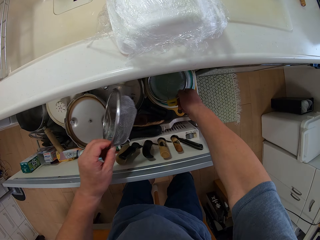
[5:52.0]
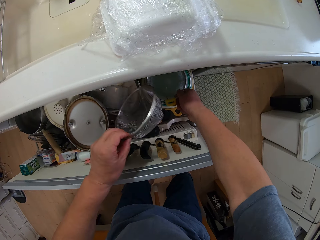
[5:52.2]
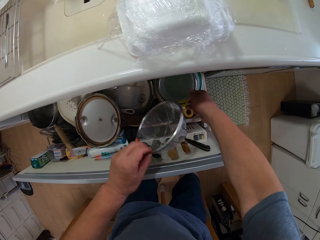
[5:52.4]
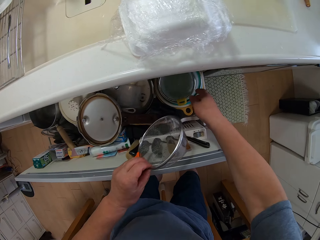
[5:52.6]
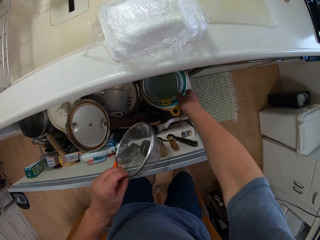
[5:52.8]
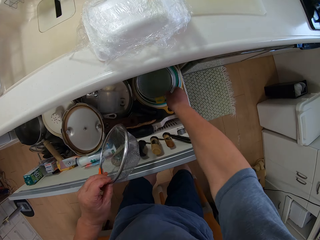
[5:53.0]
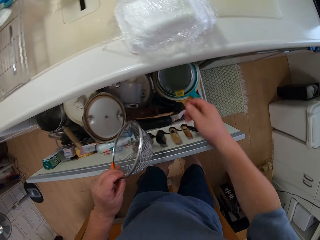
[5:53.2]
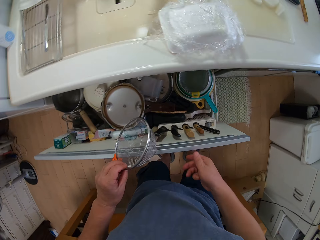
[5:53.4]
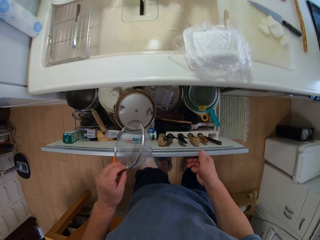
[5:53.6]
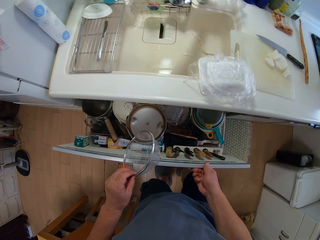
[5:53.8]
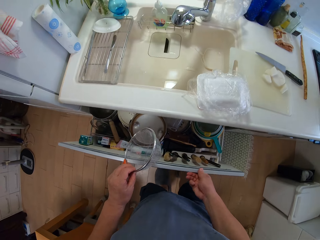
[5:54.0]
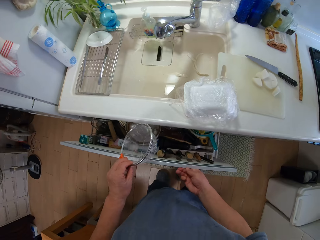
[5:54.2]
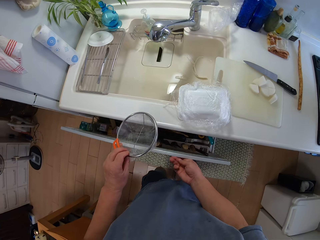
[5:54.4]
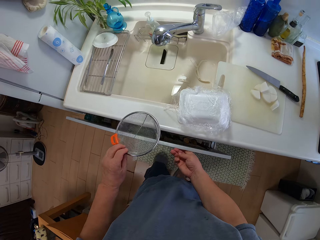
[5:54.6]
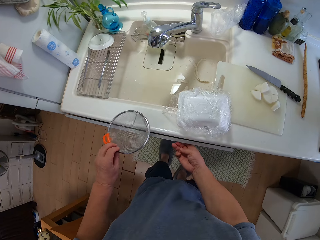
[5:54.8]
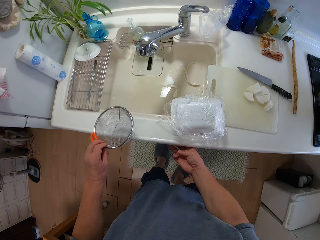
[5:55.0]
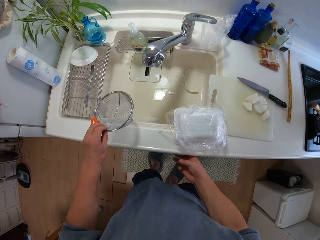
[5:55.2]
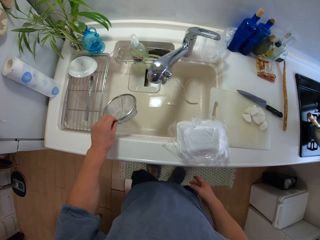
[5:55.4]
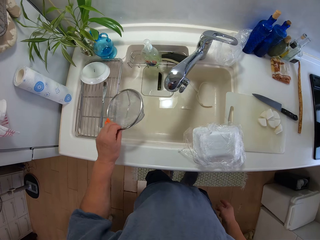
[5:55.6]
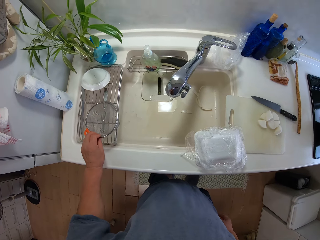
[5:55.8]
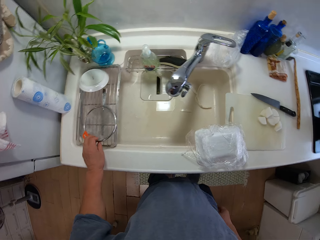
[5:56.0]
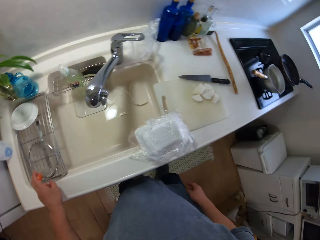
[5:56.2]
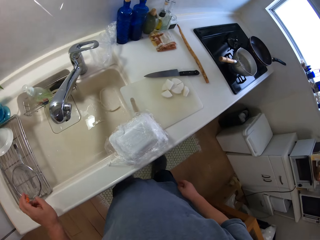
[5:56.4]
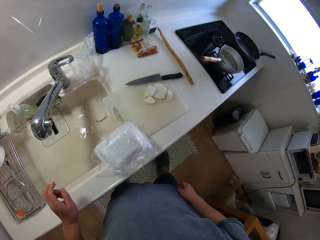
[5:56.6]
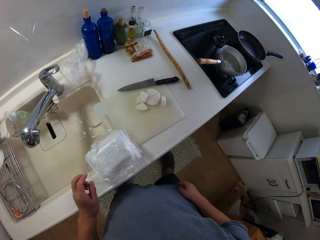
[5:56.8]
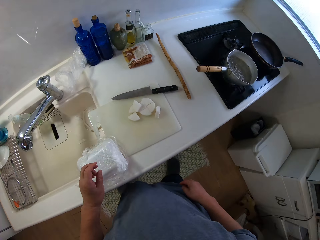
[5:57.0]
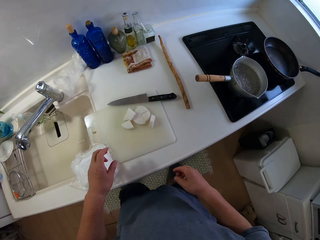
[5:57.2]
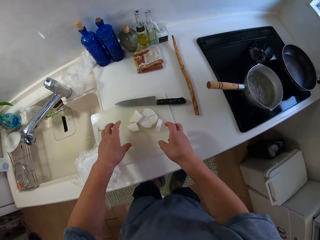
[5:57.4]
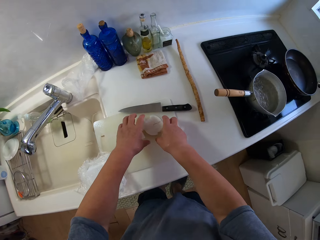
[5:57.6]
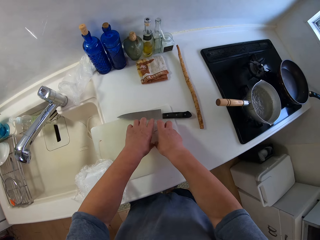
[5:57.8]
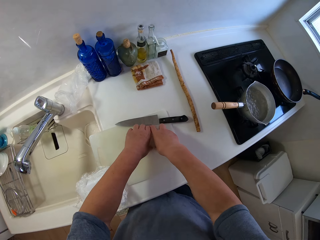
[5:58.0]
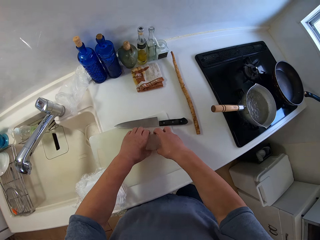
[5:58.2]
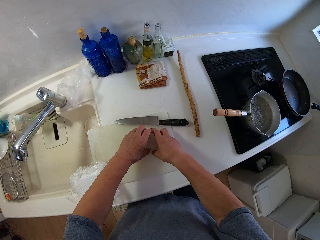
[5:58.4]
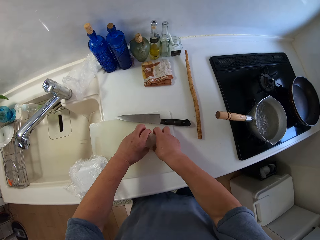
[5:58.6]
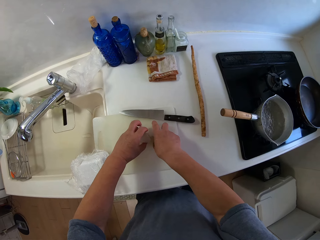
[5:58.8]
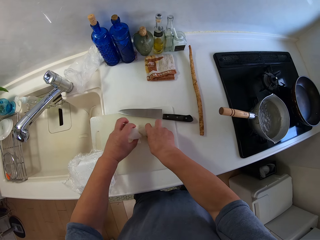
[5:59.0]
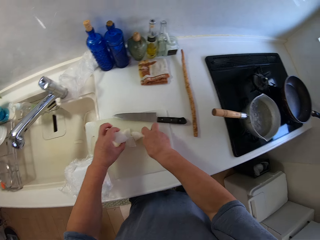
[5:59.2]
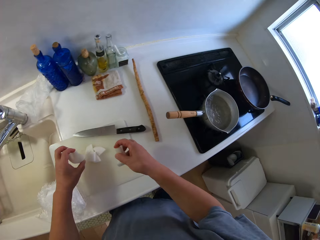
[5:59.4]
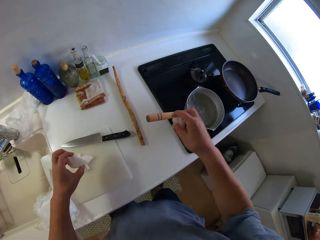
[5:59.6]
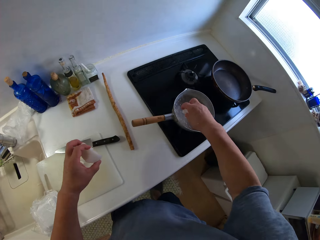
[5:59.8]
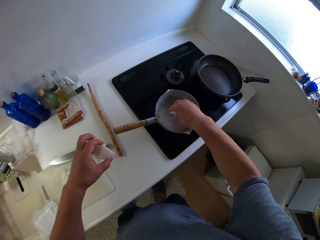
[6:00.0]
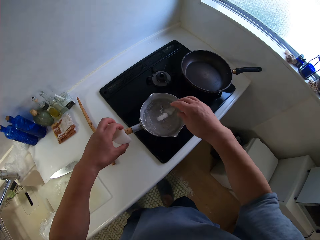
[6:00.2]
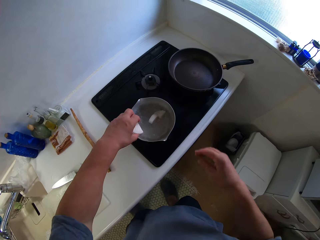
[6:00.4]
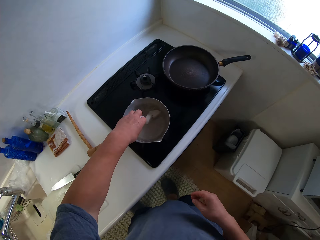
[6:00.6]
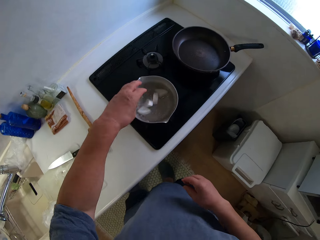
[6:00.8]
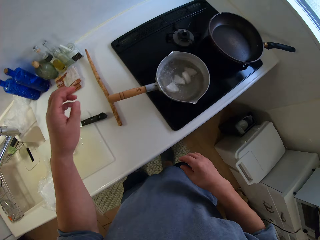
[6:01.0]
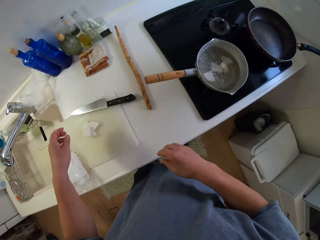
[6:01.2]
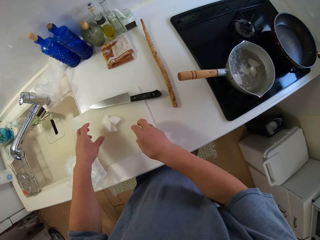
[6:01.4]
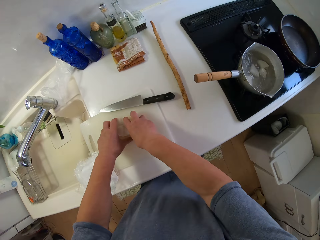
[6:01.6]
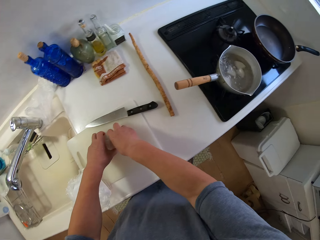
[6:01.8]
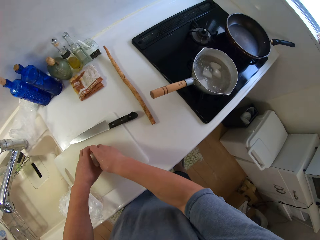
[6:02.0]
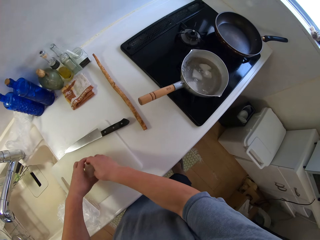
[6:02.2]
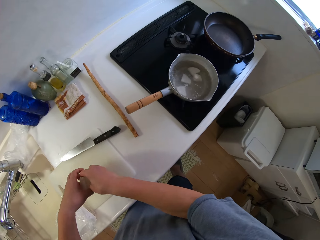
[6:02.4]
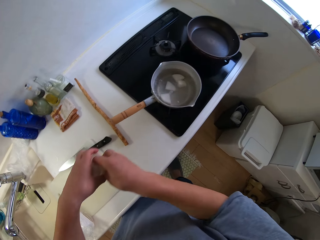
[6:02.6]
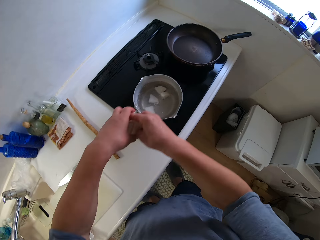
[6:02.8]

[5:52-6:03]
The camera wearer closes the drawer. They drop a sieve and look around. They pack food into a pot, in the boiling water.

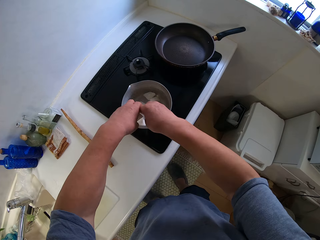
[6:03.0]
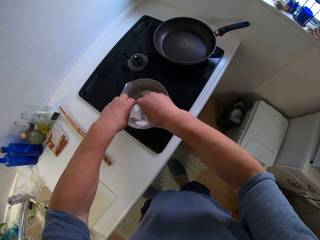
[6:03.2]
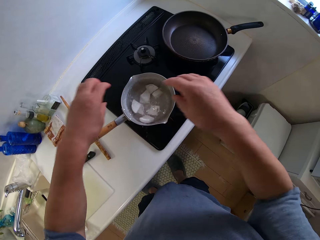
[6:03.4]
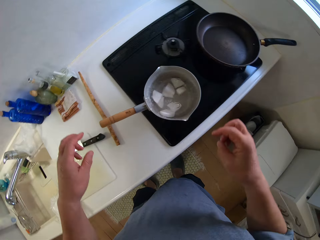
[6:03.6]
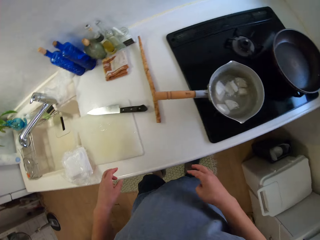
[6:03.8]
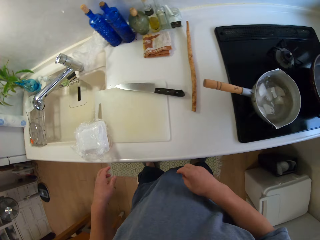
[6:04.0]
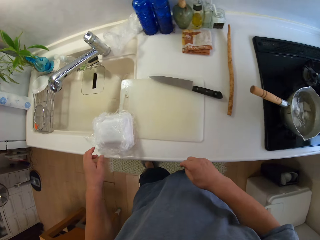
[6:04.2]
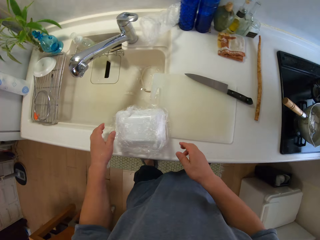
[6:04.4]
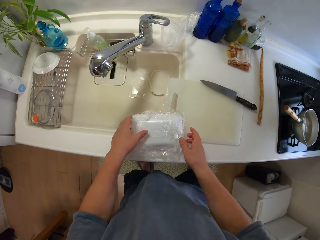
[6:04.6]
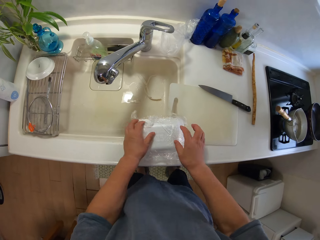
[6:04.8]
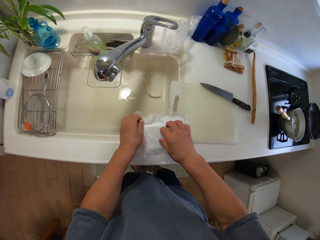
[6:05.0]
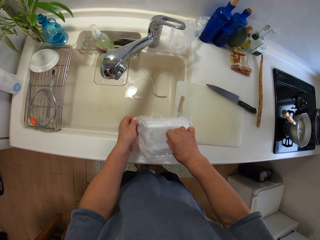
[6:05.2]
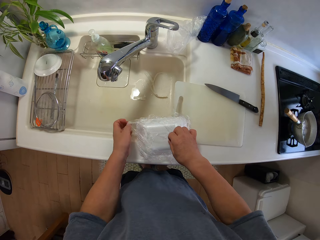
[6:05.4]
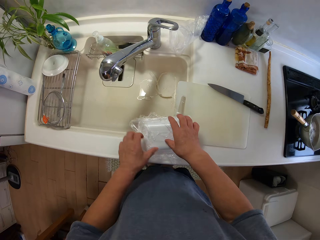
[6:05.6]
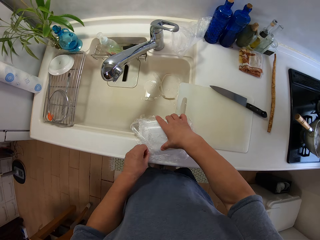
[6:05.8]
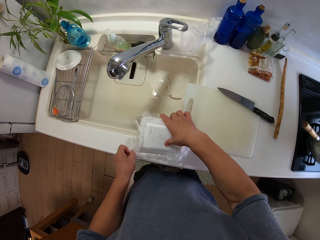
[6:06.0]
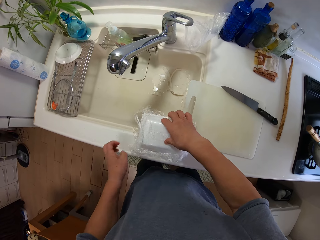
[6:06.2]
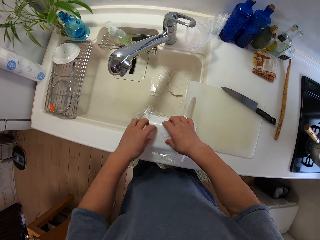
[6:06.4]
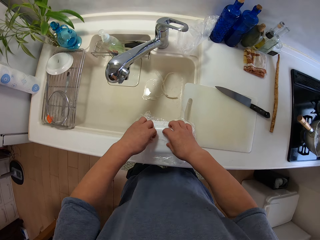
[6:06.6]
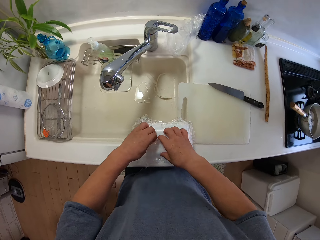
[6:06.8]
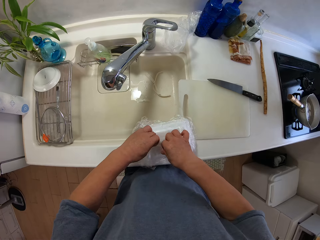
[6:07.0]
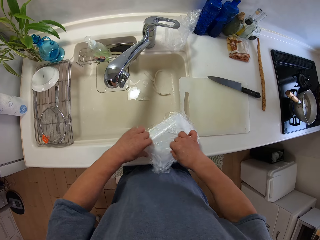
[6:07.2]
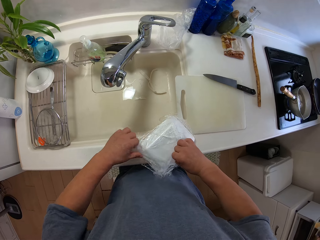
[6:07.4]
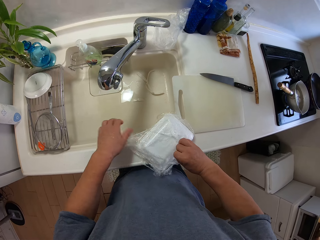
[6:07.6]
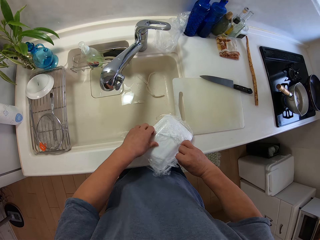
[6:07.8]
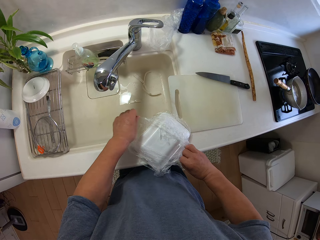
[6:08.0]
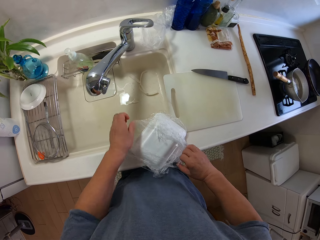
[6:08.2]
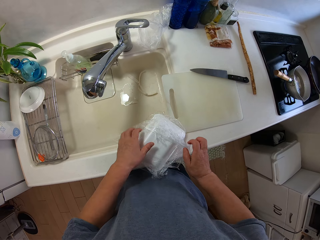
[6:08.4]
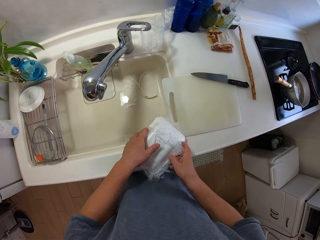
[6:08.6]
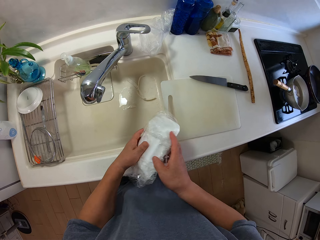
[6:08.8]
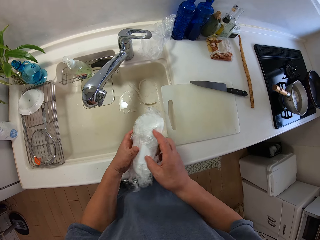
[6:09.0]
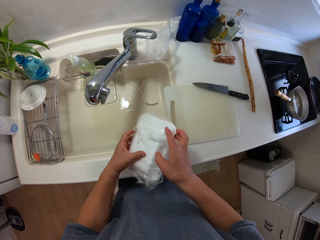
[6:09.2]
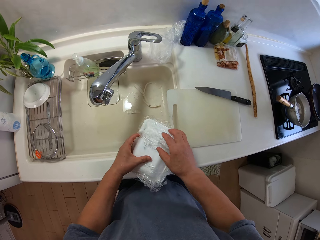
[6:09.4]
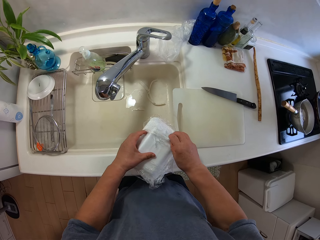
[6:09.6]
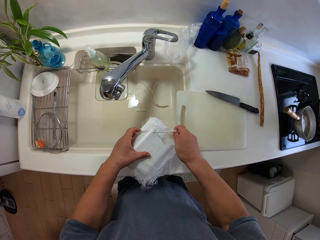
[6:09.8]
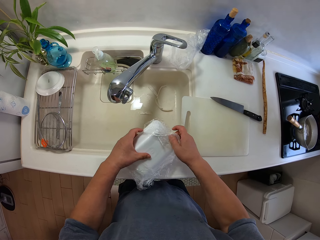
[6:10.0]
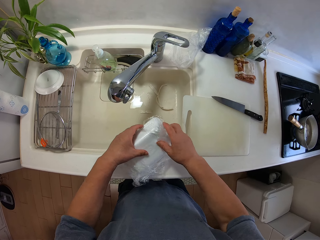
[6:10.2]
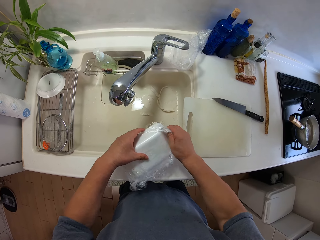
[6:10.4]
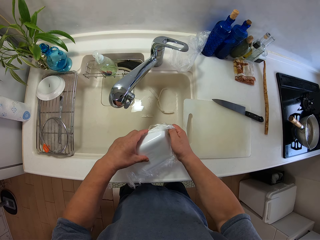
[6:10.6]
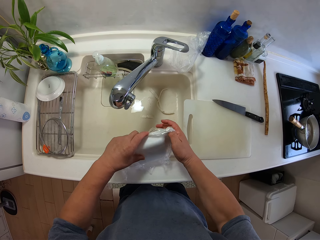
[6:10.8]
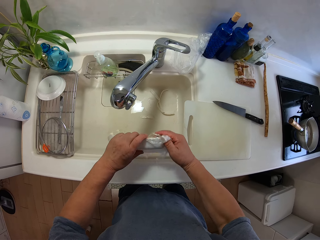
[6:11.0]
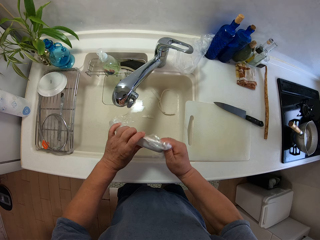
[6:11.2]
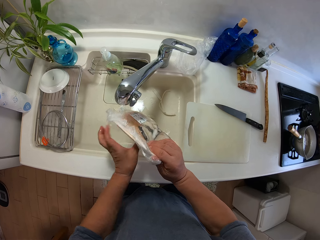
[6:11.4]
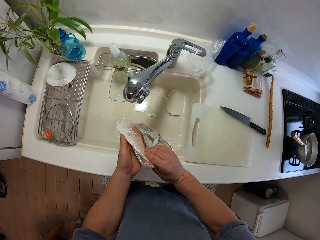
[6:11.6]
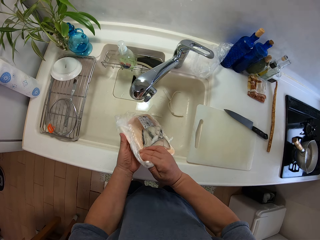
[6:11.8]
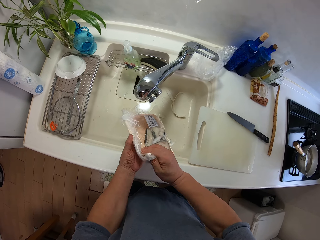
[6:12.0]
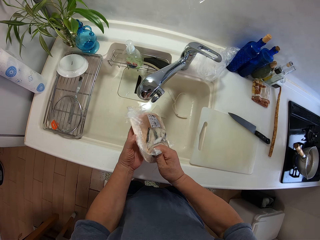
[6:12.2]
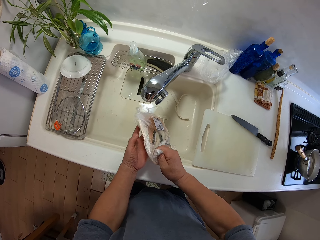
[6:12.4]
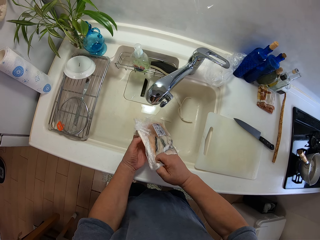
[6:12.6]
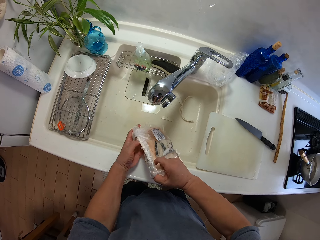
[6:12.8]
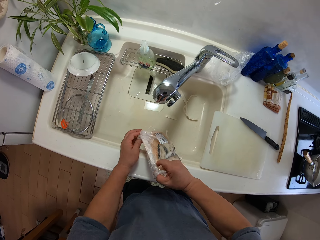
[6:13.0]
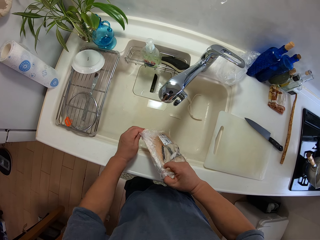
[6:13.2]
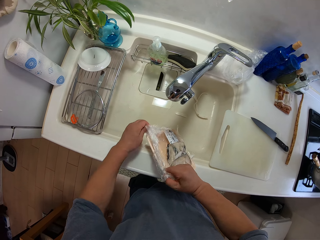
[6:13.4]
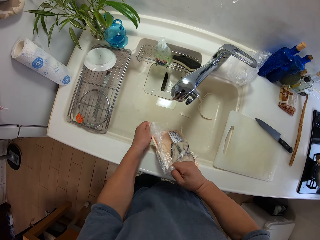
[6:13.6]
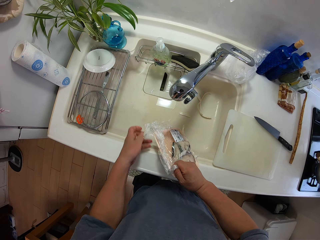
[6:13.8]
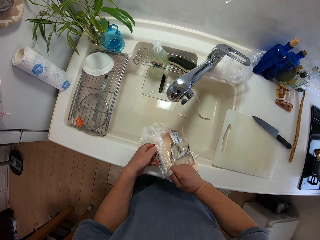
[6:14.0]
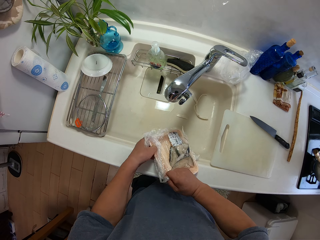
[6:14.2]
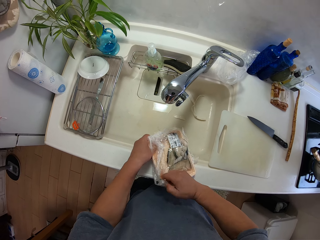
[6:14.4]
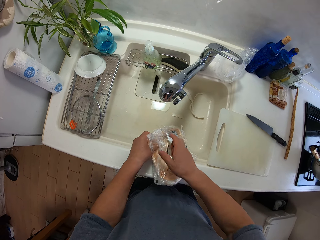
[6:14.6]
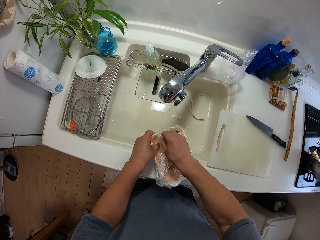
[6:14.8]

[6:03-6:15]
The camera wearer opens a pack.
